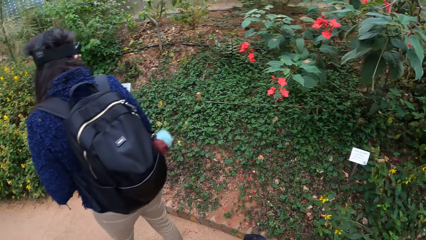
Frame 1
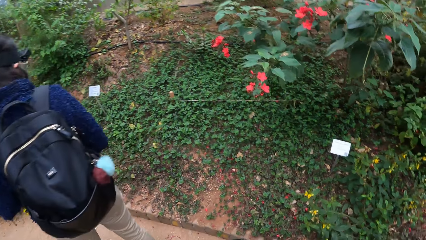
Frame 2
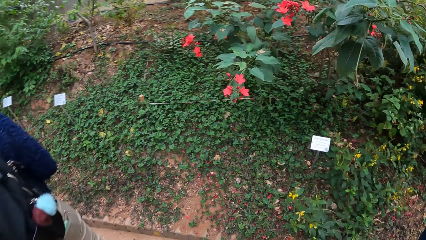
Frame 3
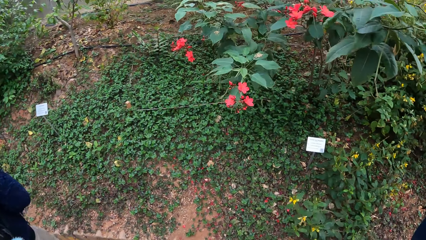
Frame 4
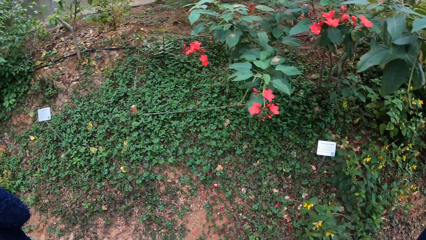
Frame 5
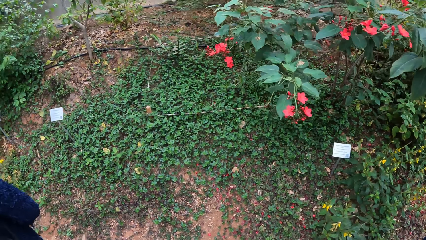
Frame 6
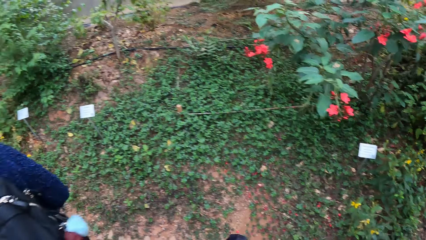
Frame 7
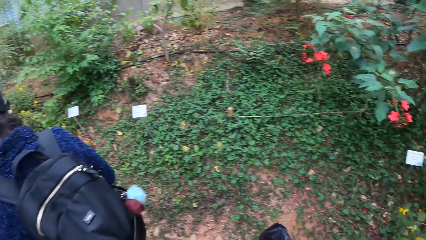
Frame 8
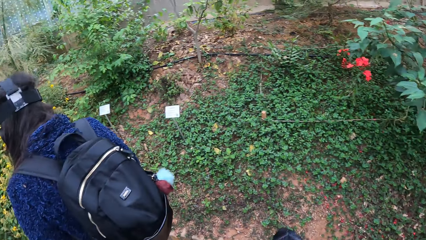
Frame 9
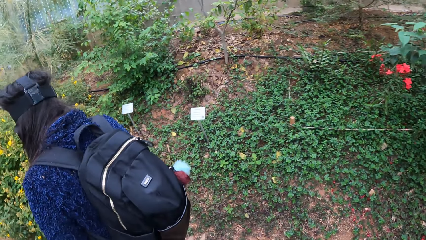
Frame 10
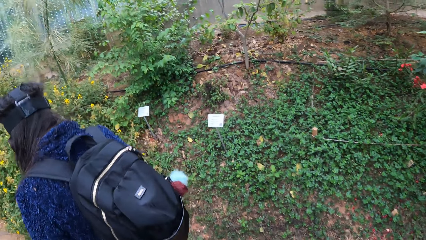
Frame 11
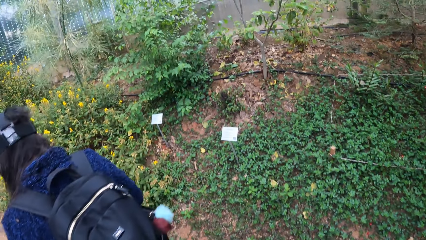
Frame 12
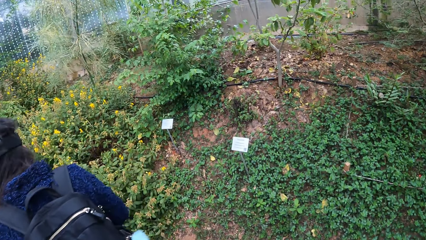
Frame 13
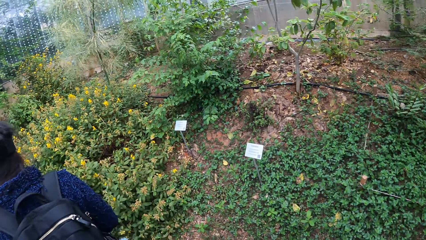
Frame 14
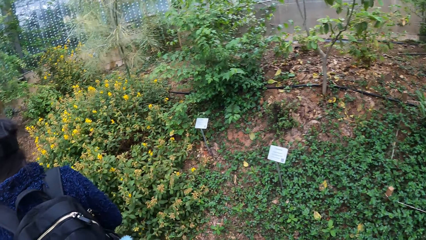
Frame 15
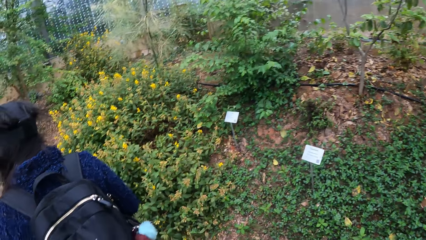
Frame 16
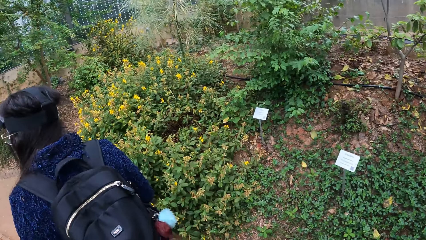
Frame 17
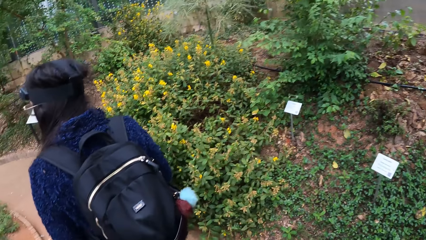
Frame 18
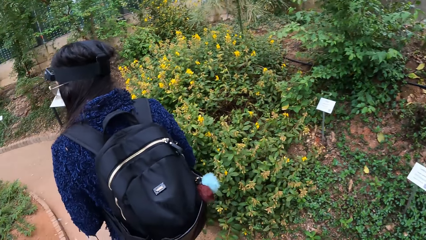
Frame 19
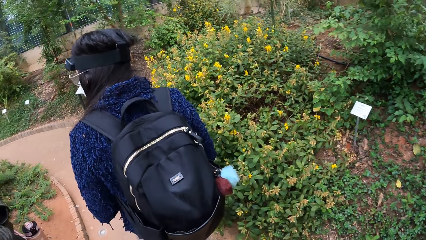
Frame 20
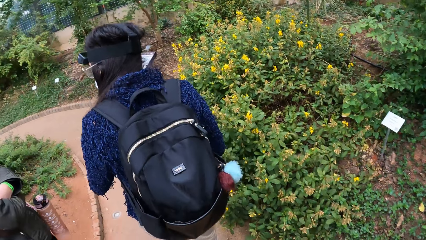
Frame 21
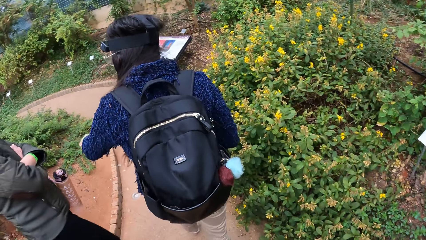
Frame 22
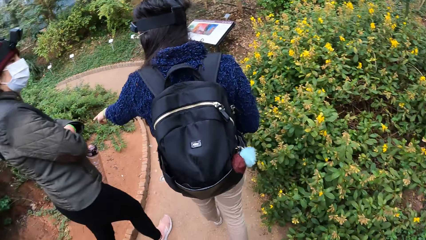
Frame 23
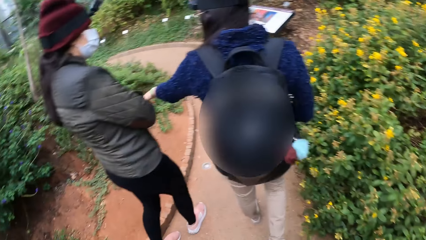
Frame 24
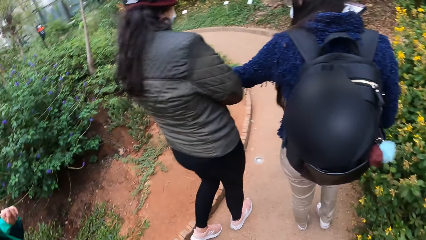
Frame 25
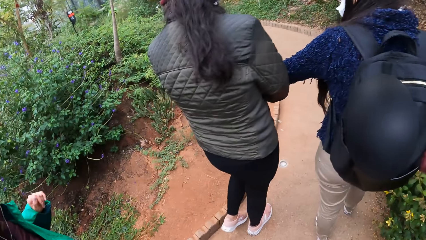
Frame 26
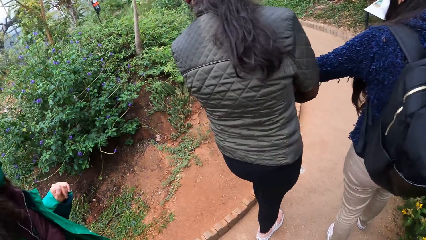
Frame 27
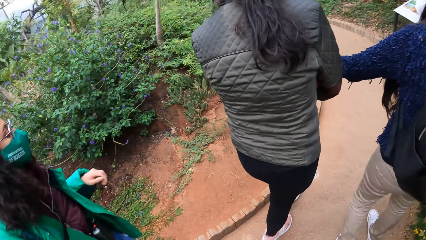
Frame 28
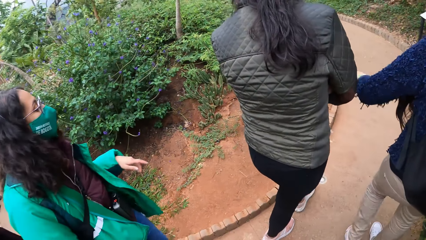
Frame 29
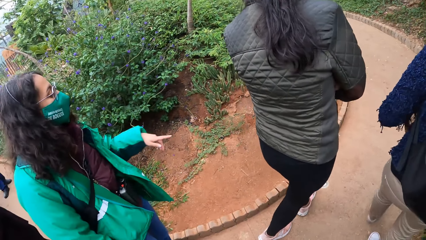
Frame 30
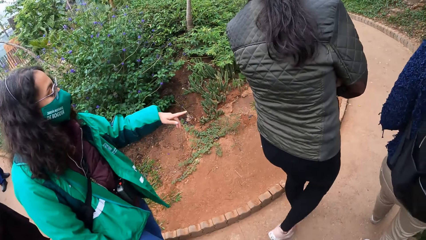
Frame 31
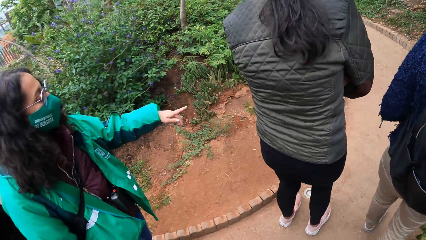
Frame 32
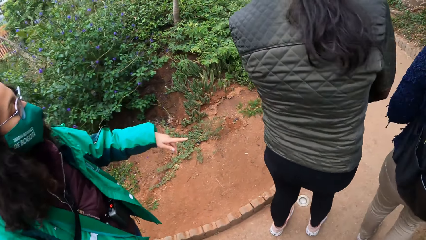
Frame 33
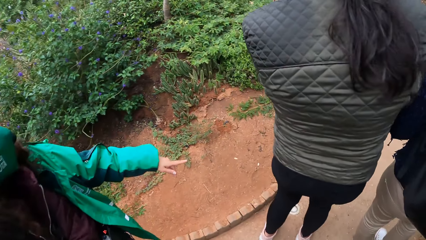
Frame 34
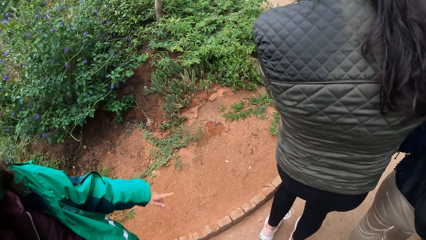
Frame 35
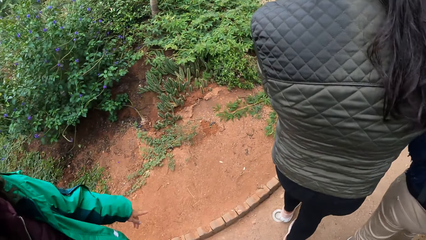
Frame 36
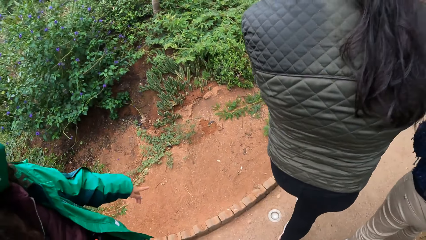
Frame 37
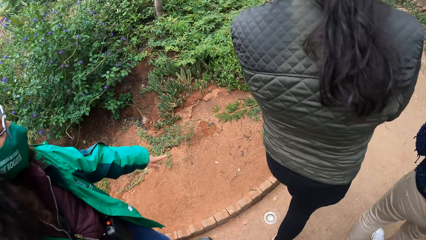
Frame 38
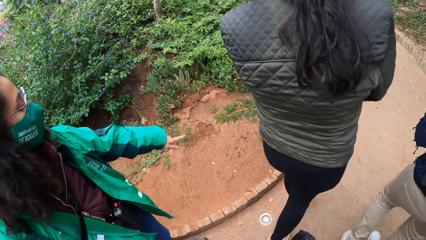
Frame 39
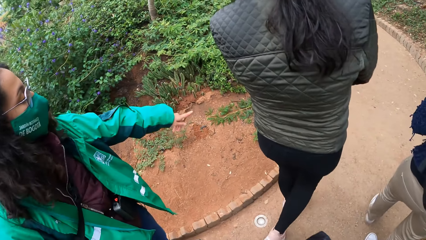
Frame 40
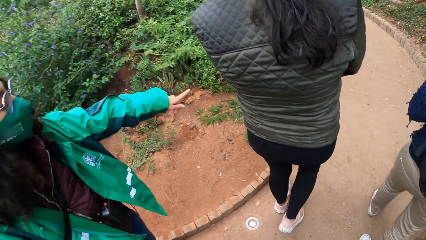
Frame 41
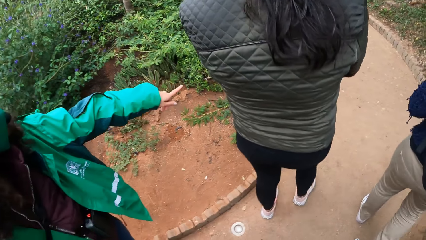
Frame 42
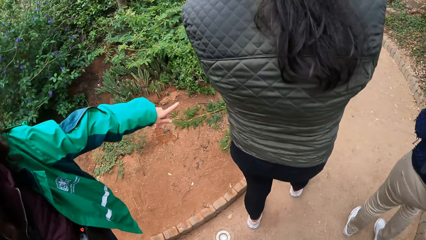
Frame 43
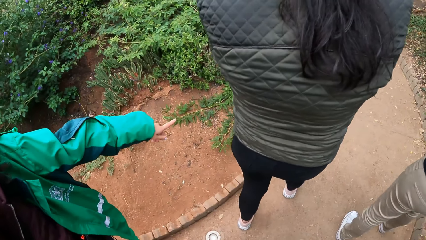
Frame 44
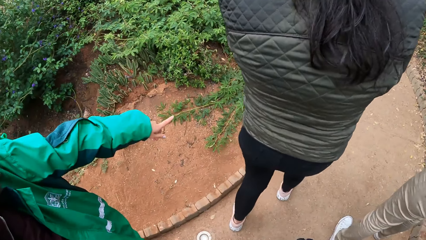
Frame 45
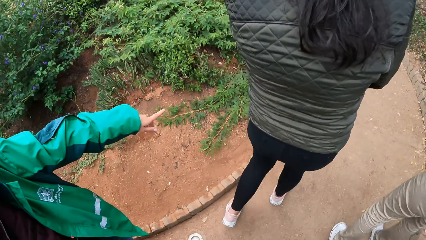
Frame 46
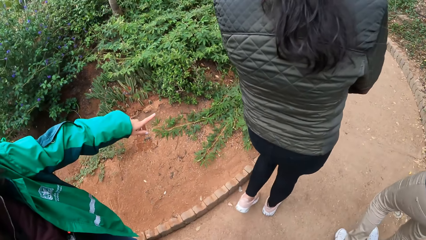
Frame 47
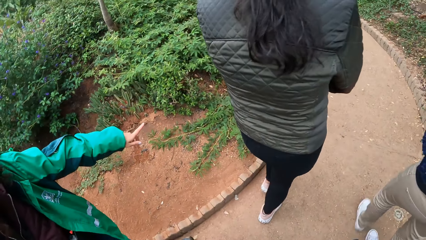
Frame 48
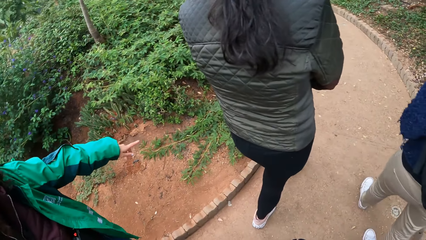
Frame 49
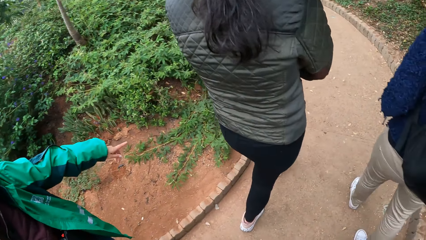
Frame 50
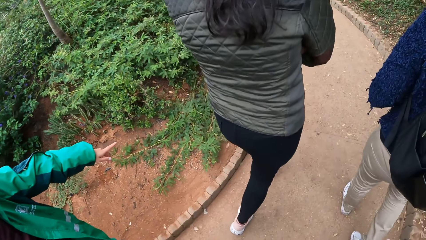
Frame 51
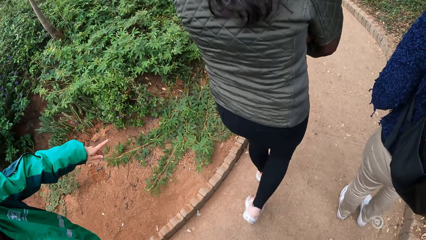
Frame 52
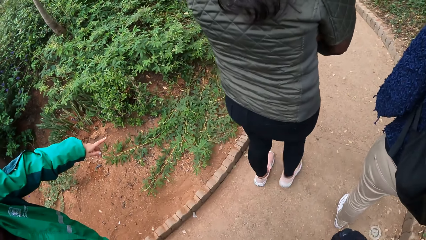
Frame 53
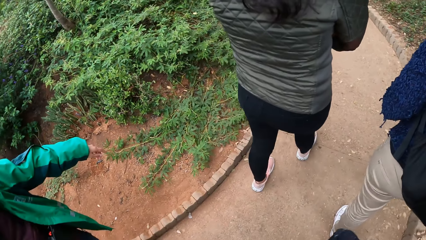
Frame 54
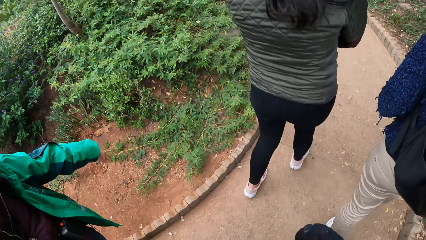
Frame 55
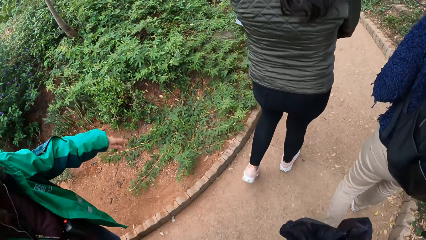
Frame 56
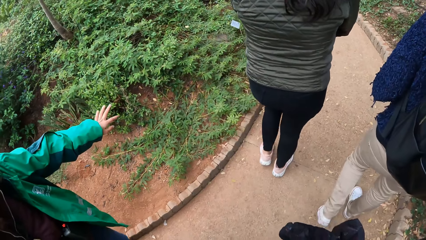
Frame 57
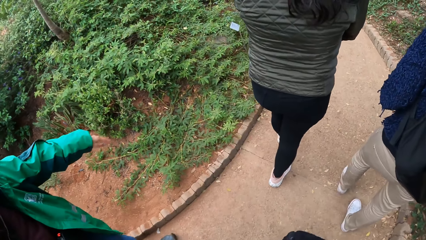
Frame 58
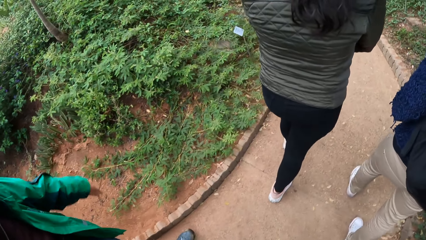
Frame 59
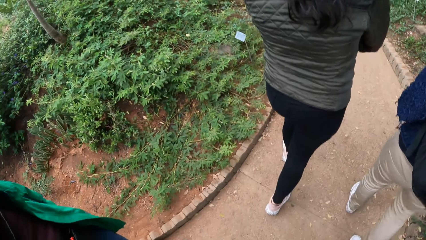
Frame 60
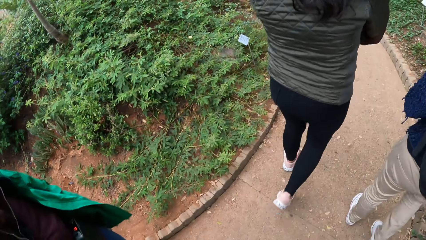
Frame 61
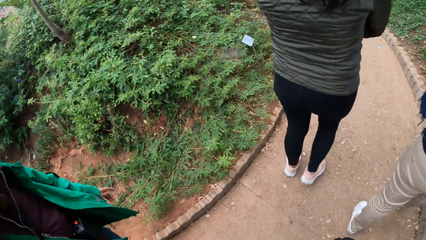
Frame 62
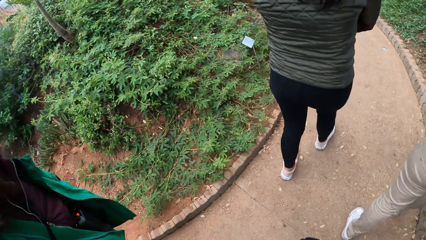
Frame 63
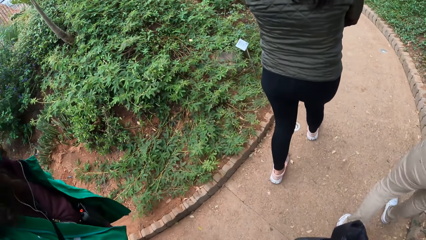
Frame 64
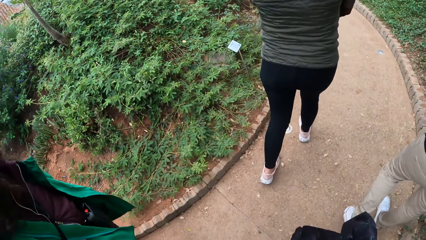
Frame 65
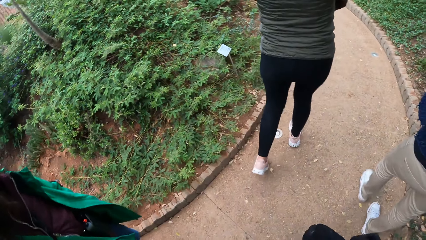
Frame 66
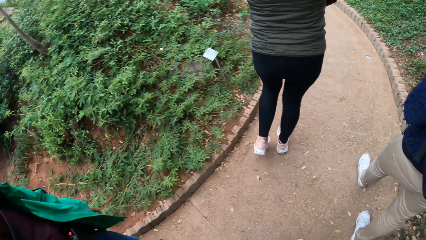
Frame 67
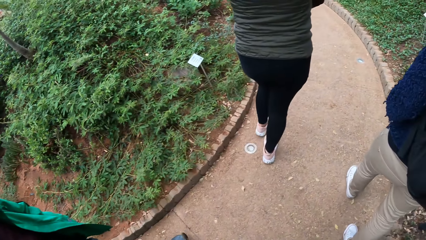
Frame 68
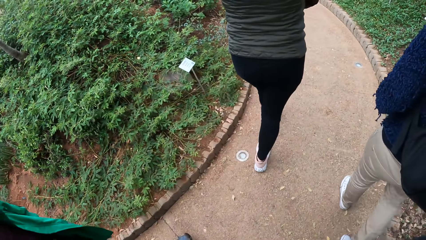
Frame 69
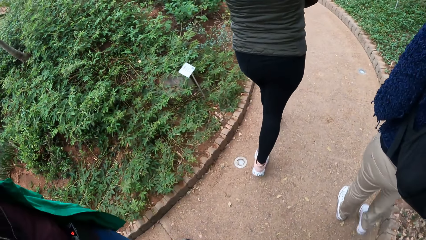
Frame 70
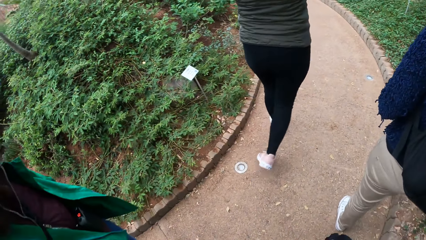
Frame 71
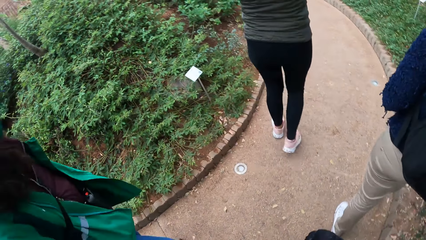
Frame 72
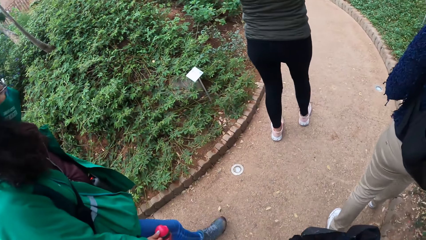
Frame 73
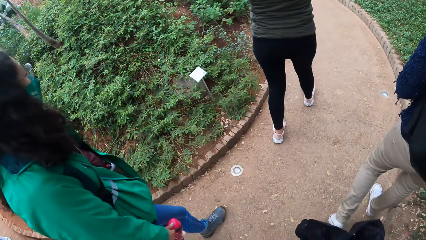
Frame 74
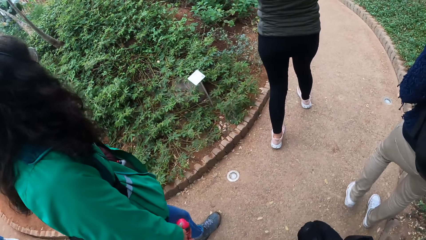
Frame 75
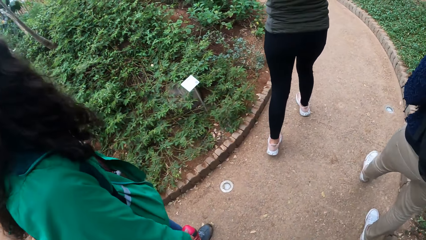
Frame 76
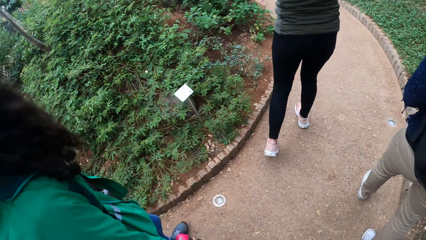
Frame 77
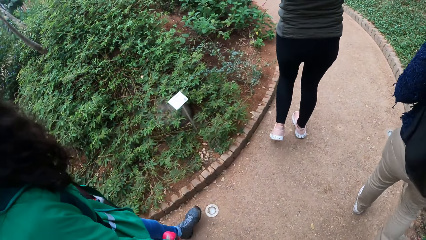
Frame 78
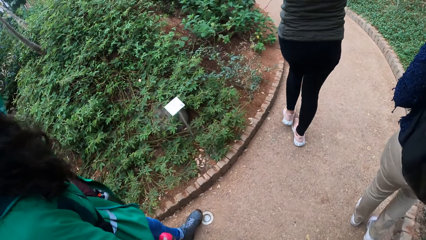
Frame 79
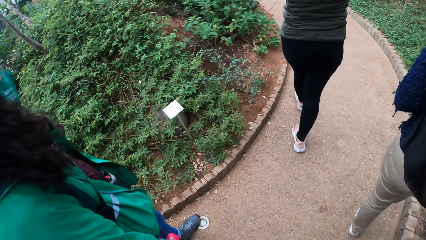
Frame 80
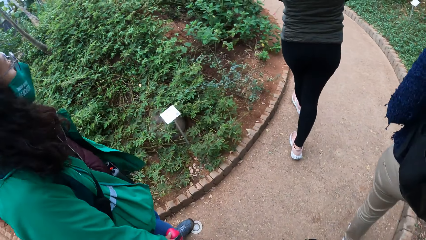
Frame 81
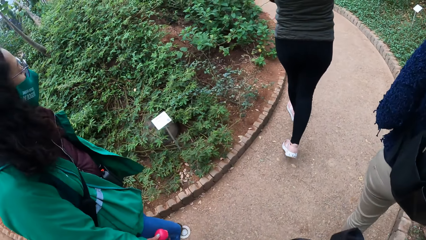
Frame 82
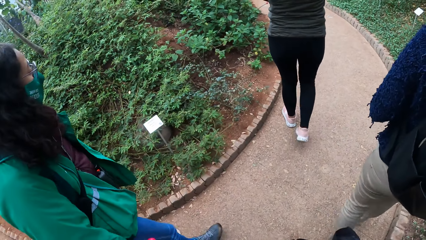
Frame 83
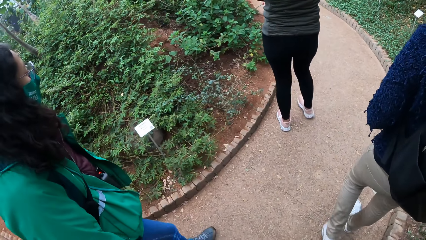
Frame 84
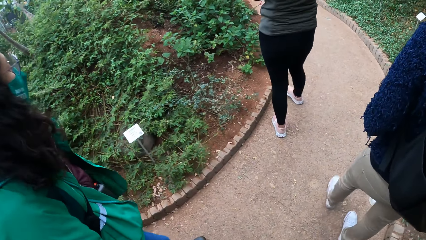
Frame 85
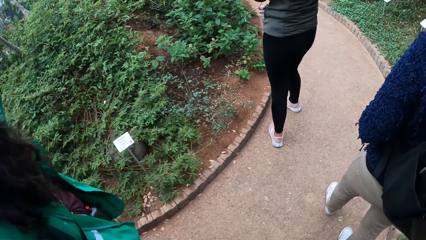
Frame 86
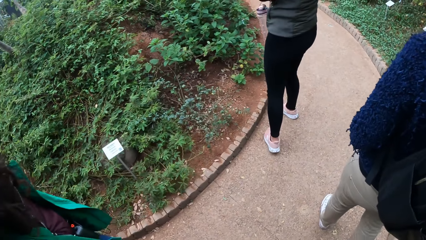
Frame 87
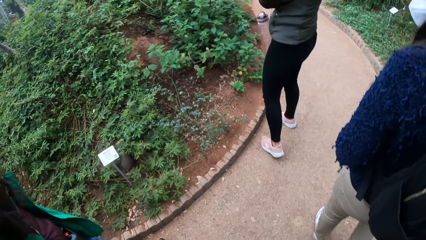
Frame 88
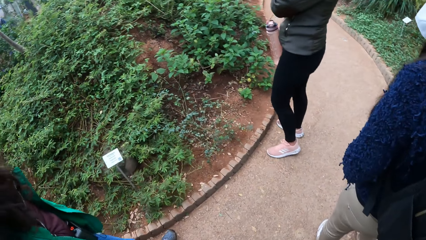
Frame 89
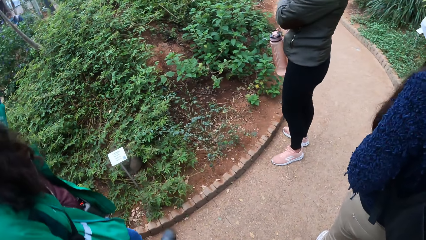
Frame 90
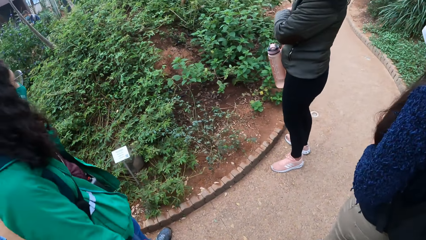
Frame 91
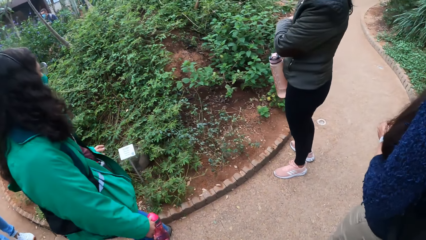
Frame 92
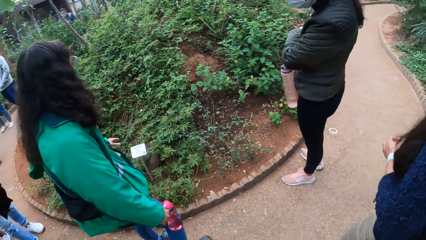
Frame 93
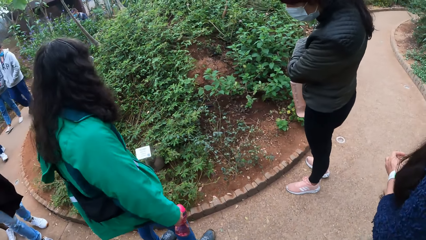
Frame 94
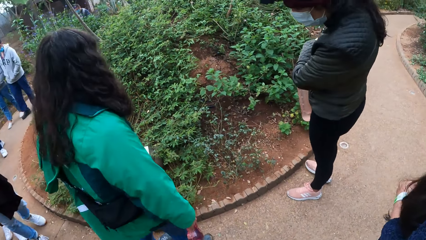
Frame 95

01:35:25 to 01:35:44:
The camera wearer looks around. They walk on the pavement. They look around. The tour guide holds a water bottle in her right hand. The camera wearer walks on the pavement.
